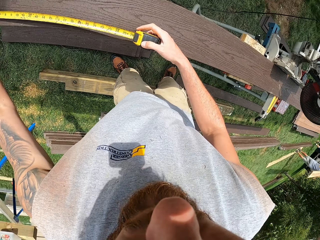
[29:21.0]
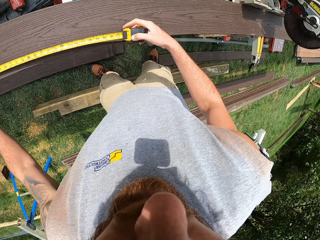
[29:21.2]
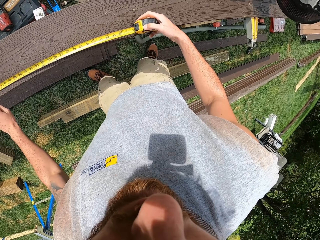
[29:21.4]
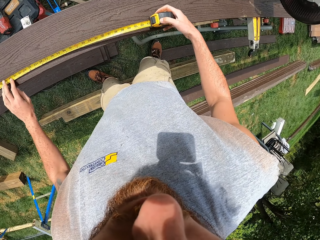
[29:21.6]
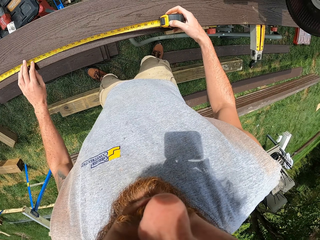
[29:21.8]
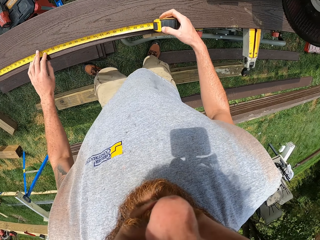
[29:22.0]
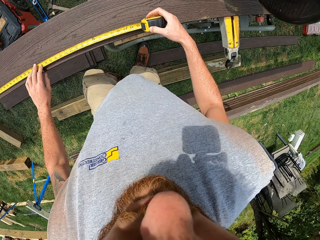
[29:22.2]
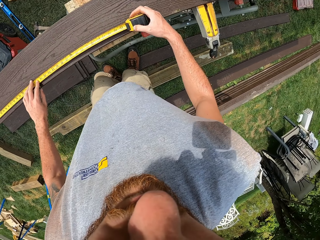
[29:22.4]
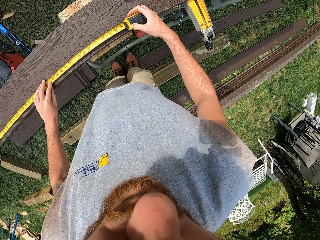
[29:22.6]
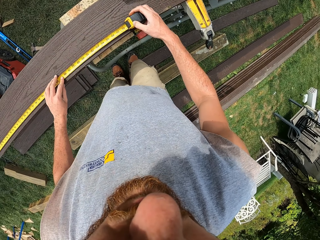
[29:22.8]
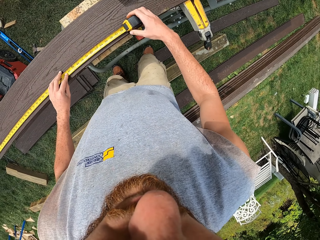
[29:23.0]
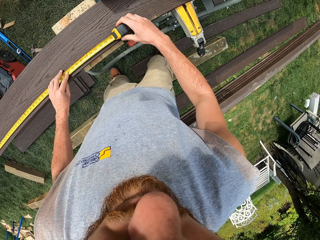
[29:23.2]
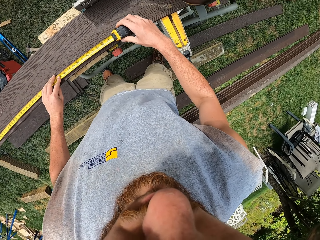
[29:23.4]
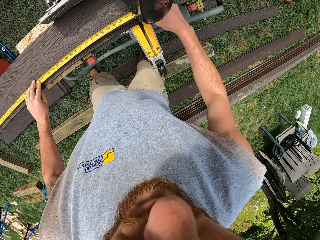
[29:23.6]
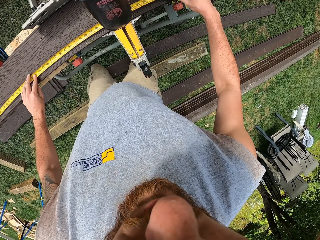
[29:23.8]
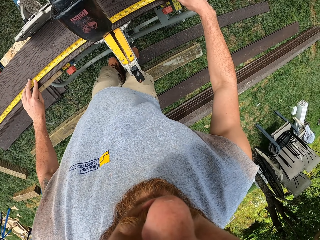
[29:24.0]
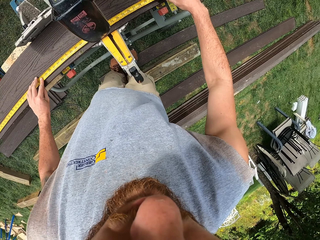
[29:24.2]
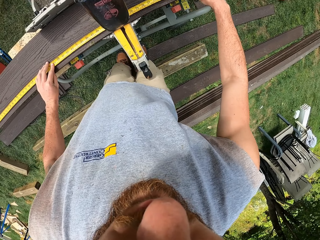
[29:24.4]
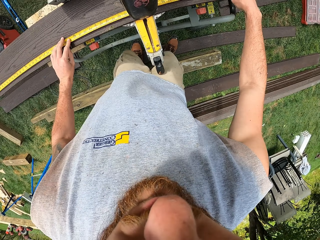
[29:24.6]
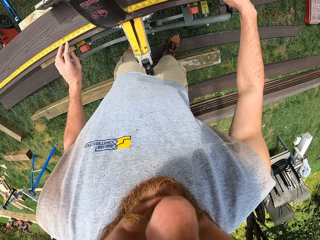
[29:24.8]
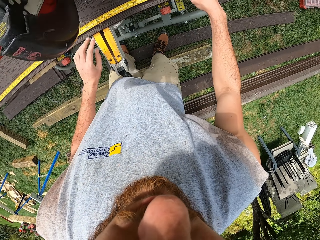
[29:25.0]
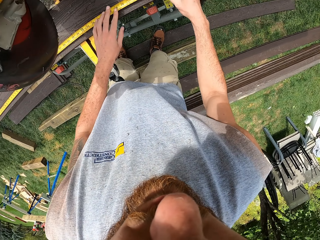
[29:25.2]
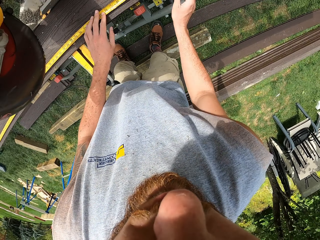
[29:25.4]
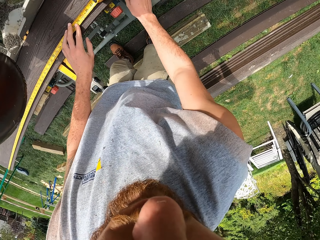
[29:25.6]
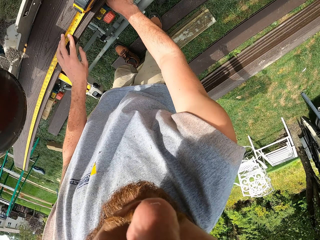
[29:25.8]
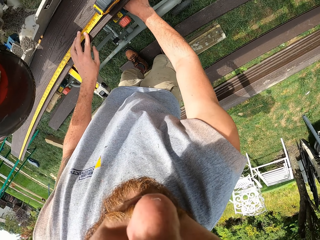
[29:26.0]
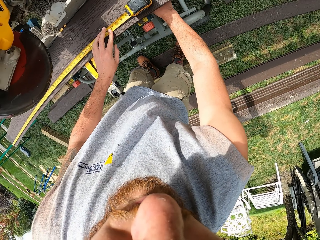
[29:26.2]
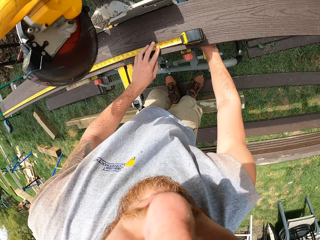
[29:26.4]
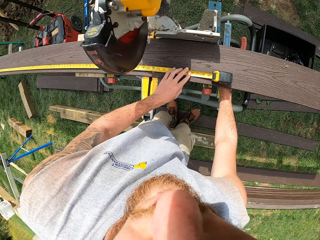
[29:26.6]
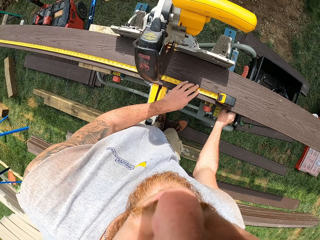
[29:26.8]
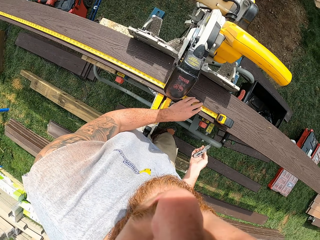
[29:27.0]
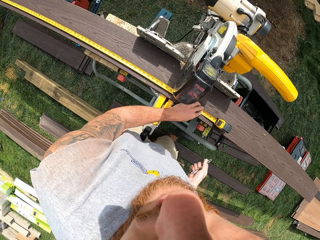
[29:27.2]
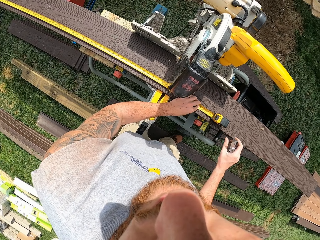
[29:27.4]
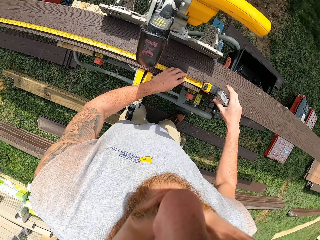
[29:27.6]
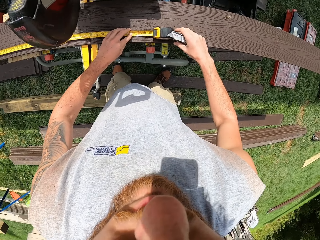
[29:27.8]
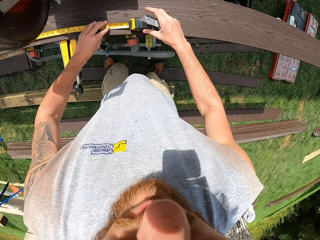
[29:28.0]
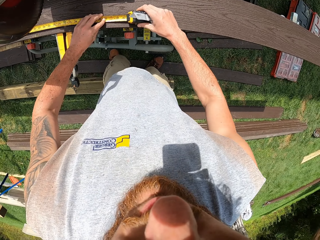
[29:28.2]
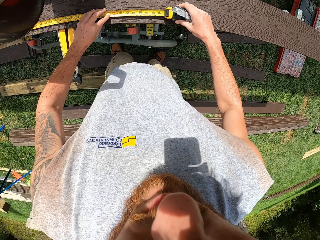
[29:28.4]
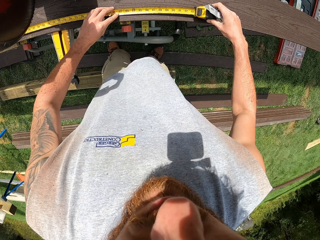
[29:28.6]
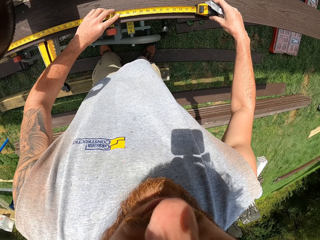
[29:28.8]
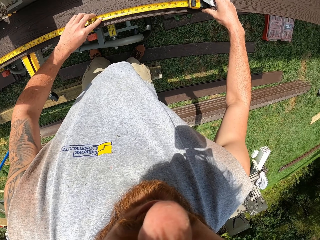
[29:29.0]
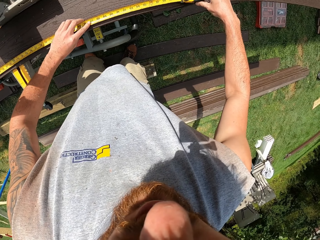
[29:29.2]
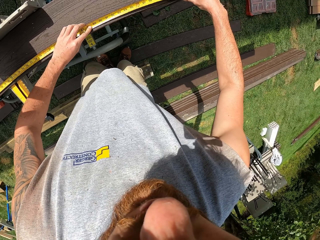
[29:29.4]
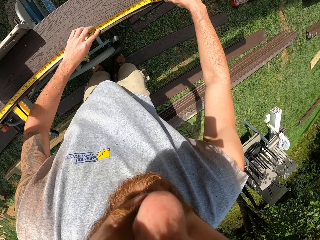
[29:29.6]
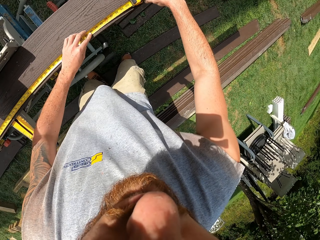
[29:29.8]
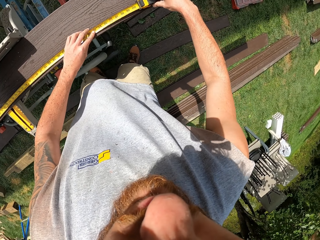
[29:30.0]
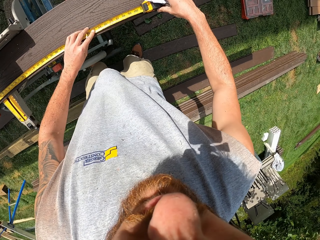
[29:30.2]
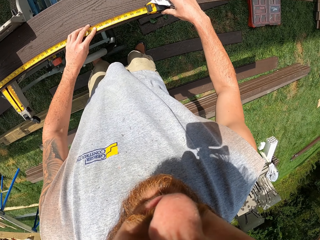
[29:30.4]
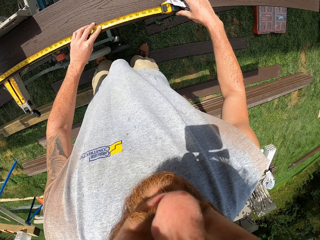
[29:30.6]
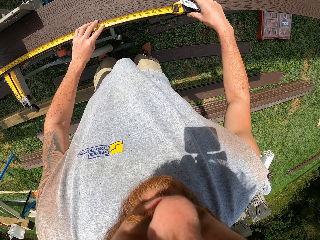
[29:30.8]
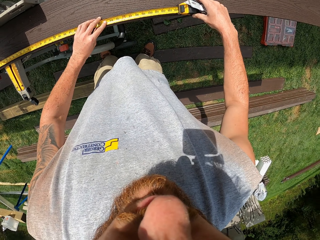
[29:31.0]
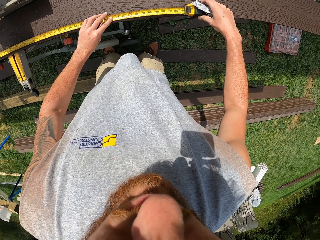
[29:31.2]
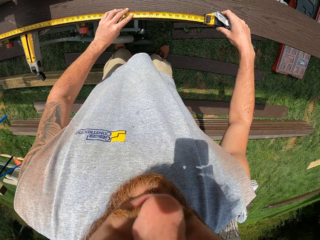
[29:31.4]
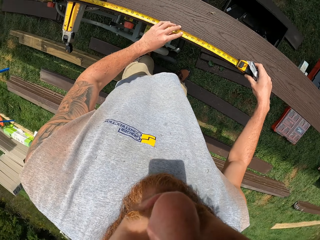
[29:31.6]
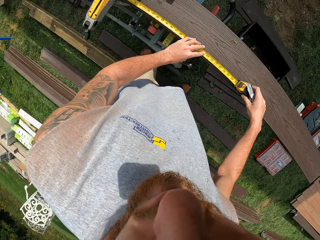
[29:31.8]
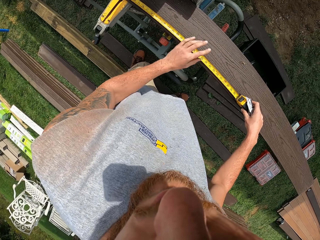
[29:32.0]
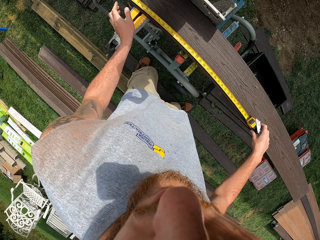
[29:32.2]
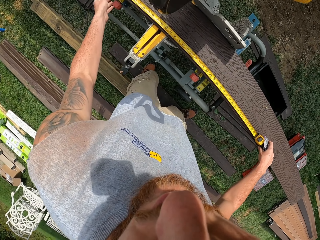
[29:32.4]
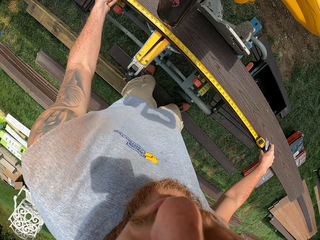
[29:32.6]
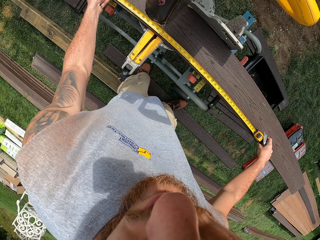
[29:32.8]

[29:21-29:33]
The camera wearer picks up a retractable knife. They measure the timber.

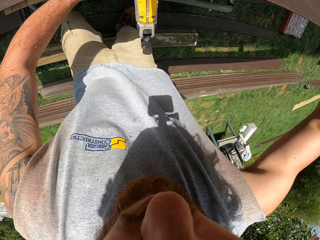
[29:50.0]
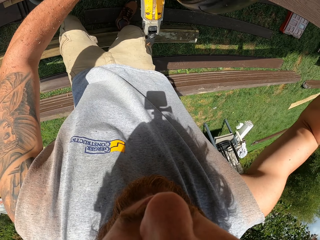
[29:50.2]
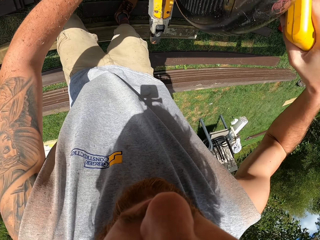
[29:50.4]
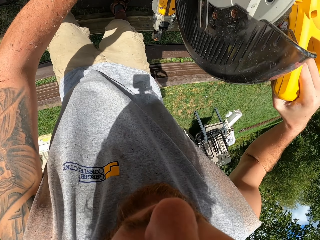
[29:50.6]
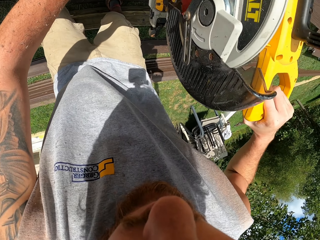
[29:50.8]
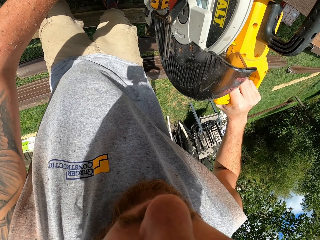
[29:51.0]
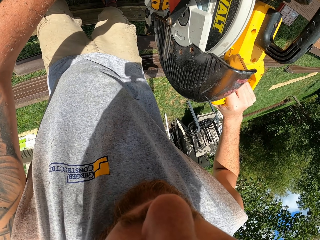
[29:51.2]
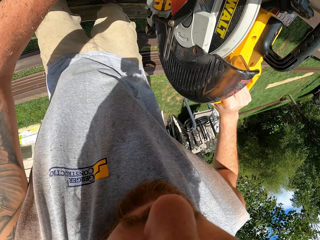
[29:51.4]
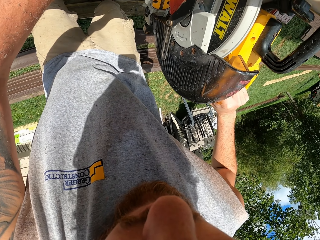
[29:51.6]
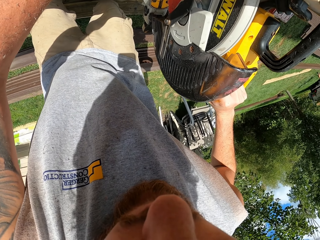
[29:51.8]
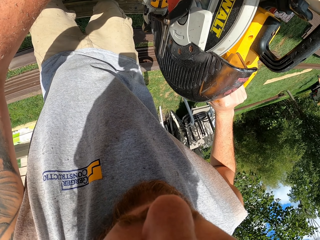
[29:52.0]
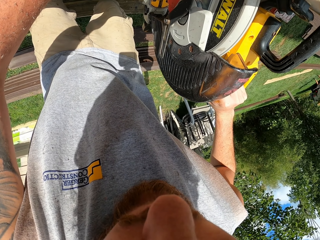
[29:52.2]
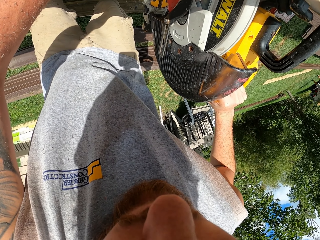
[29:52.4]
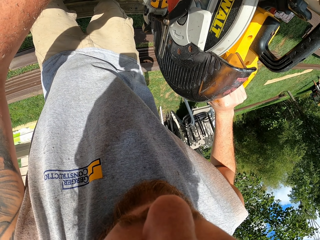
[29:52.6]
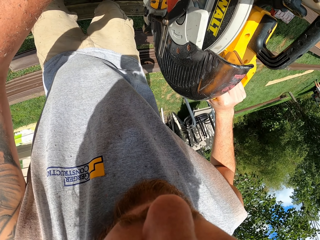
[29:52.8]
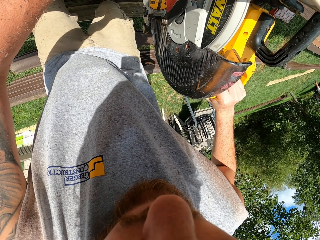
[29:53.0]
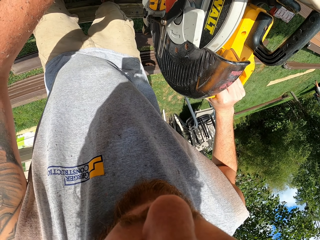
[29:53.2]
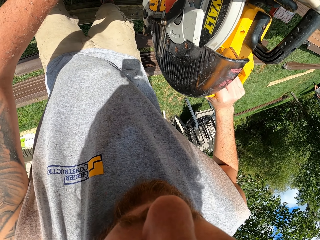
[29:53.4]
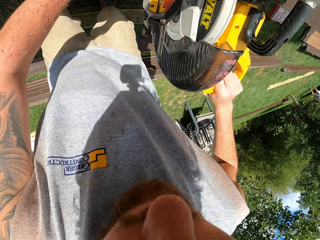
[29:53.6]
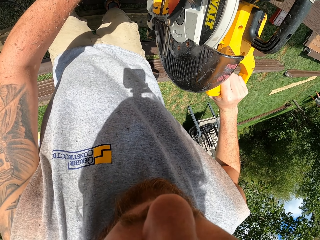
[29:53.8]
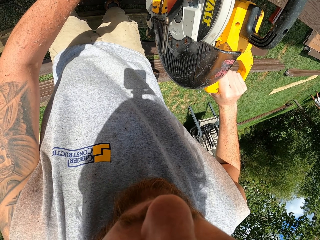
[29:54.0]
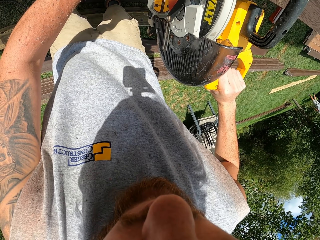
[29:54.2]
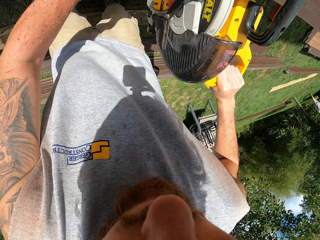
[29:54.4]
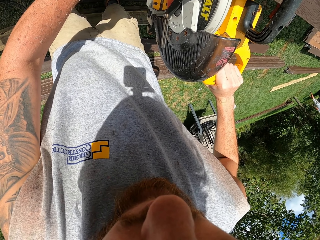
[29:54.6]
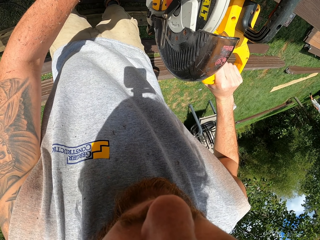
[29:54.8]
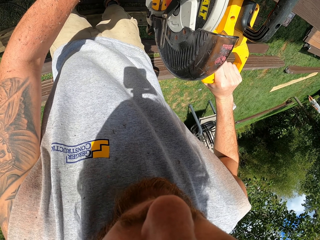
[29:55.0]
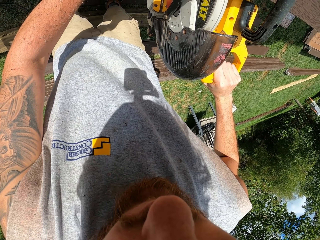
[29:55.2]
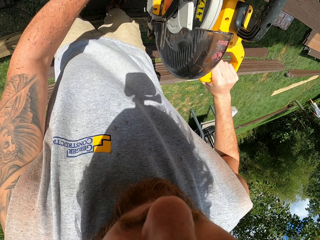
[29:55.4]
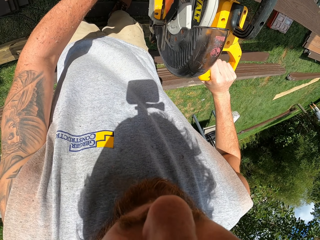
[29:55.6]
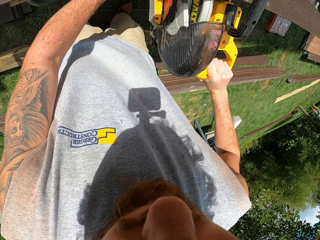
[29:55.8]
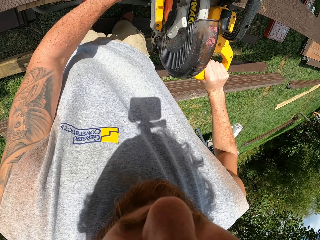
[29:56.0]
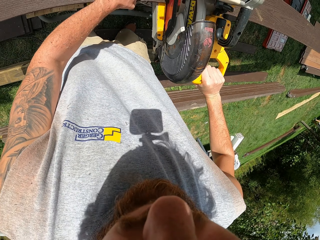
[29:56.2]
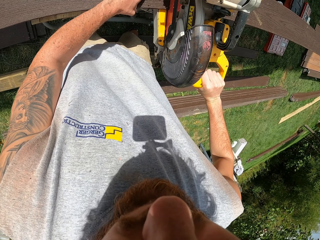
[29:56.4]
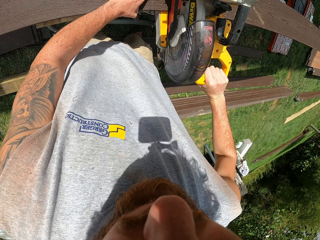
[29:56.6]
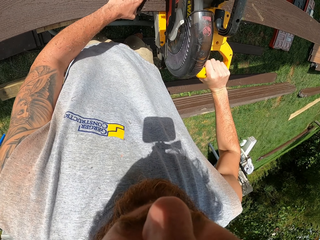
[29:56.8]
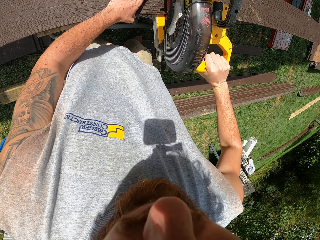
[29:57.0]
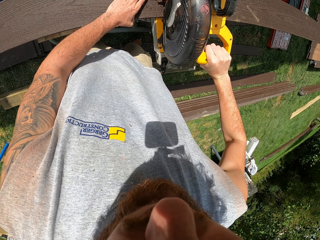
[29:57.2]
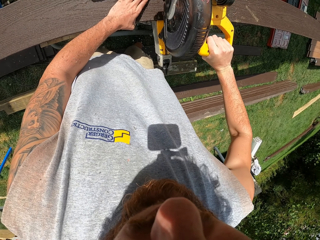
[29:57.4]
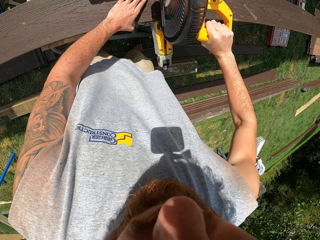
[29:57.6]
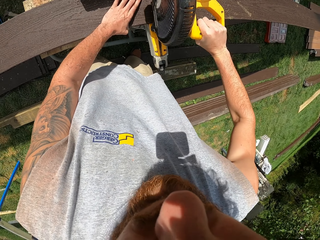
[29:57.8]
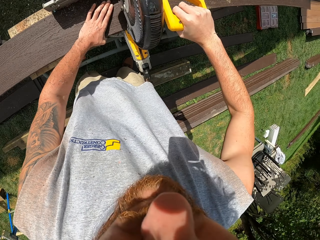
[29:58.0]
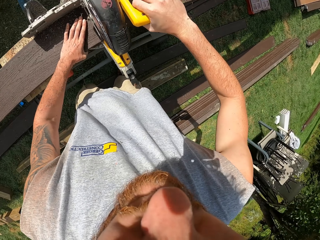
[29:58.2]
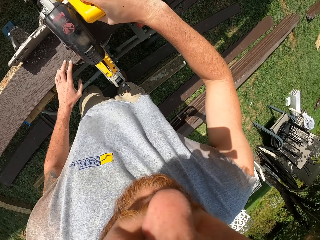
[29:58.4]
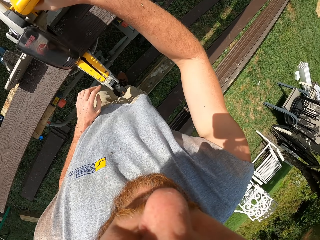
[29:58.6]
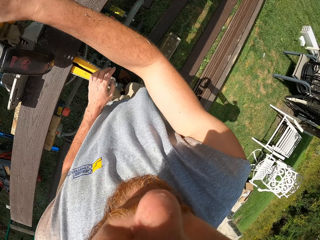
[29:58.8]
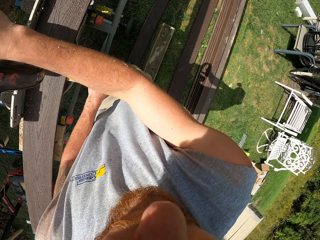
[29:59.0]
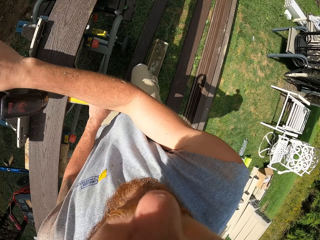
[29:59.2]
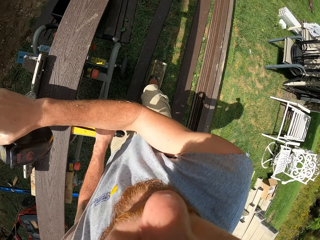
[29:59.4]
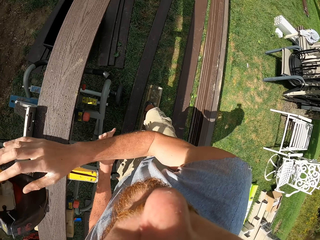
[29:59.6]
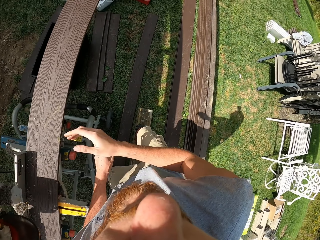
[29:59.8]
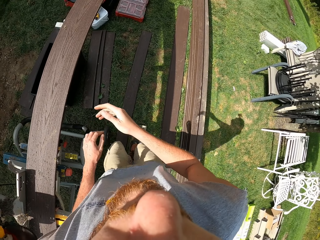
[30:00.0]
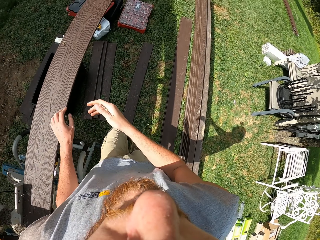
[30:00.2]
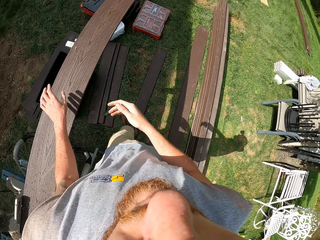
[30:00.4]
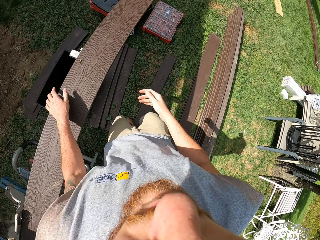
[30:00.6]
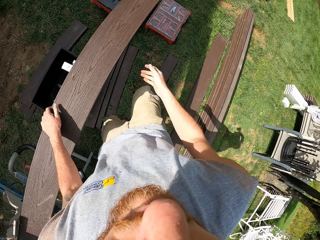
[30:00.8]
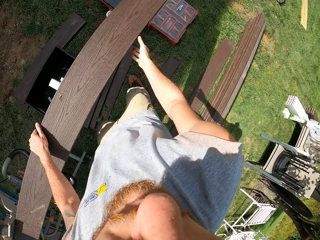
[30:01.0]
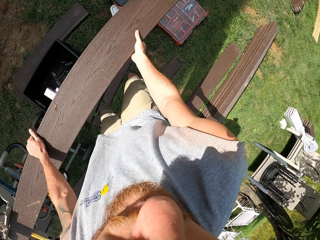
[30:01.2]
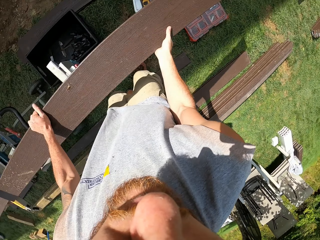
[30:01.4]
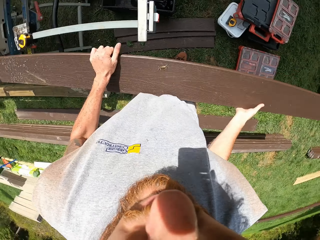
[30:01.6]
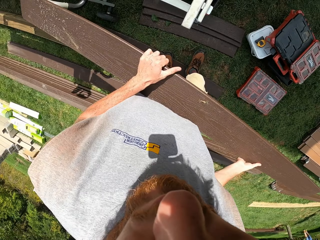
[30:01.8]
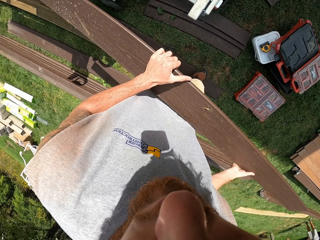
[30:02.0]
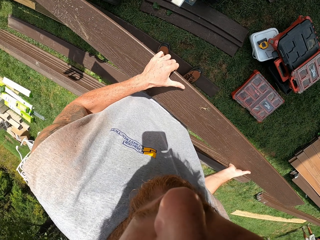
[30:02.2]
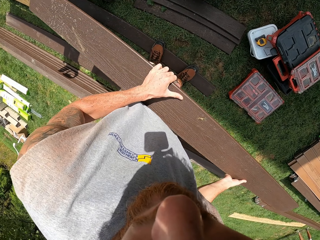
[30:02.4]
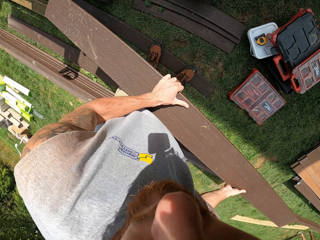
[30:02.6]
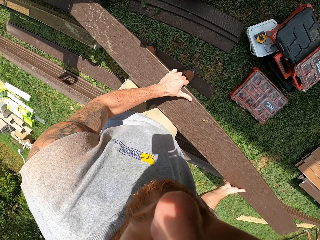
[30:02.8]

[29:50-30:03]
The camera wearer cuts the wood with the woodcutting machine. They take off the wood from the woodcutting machine.
